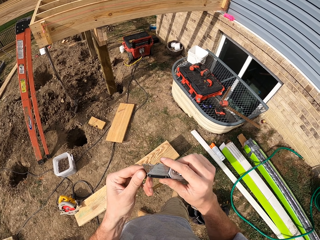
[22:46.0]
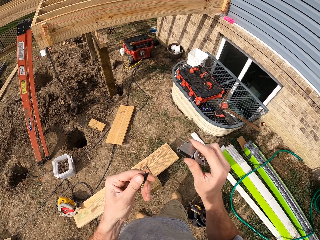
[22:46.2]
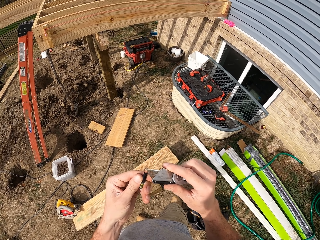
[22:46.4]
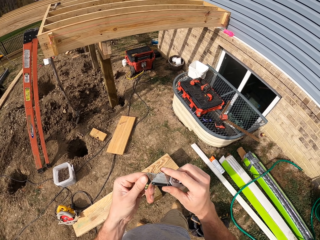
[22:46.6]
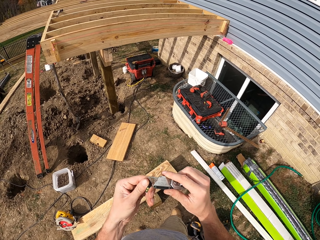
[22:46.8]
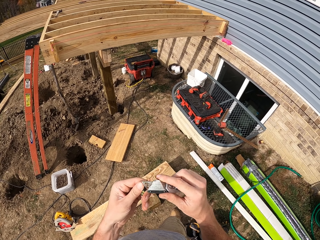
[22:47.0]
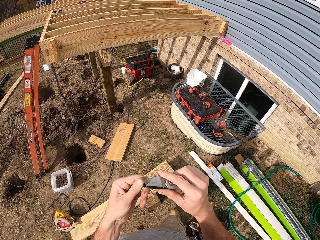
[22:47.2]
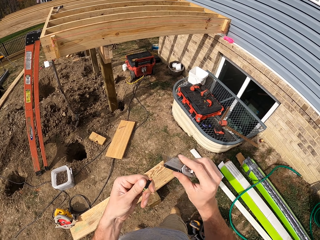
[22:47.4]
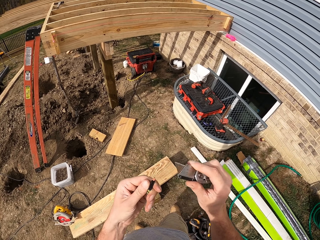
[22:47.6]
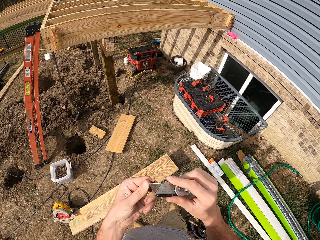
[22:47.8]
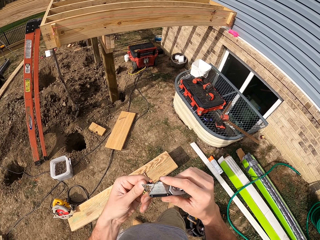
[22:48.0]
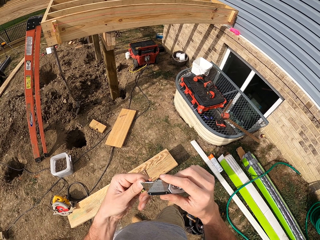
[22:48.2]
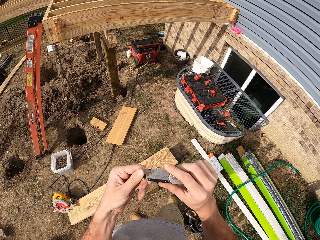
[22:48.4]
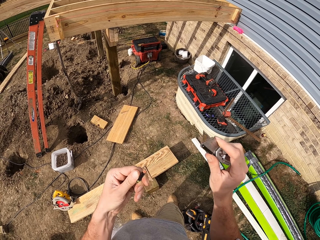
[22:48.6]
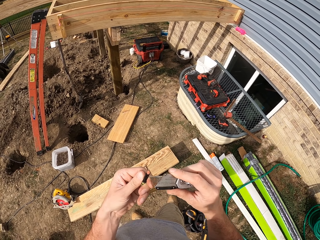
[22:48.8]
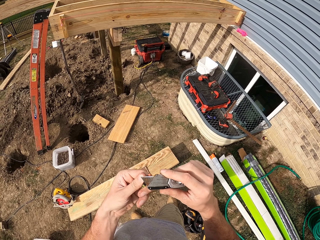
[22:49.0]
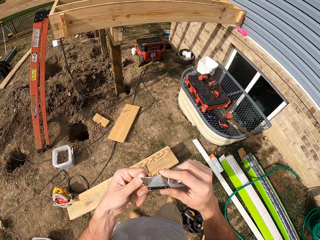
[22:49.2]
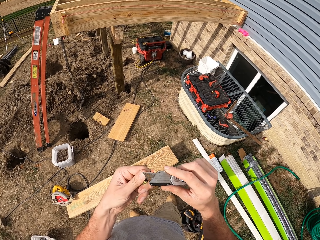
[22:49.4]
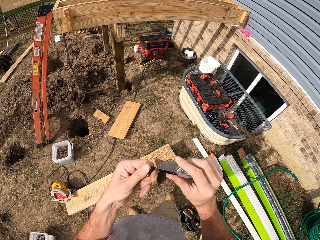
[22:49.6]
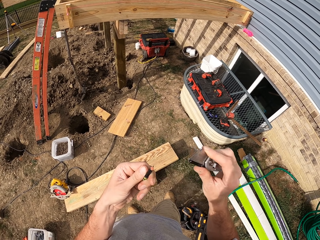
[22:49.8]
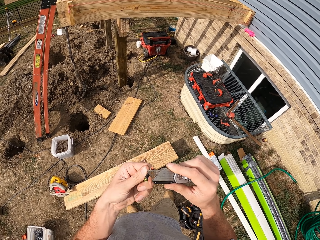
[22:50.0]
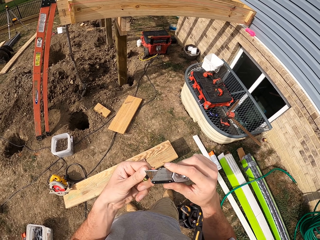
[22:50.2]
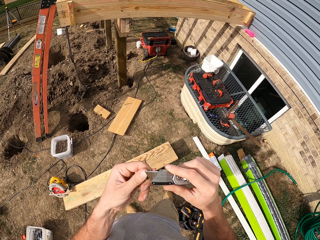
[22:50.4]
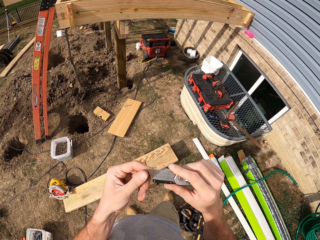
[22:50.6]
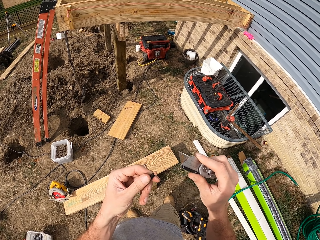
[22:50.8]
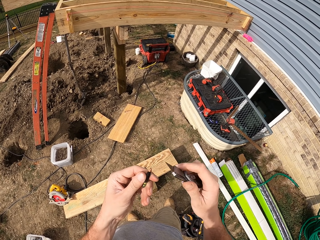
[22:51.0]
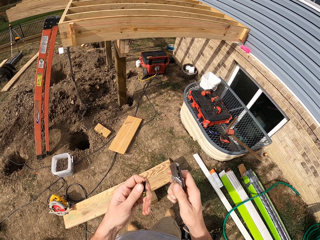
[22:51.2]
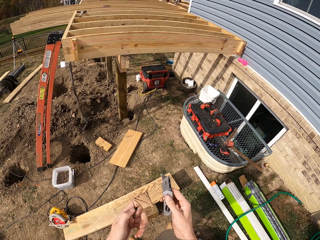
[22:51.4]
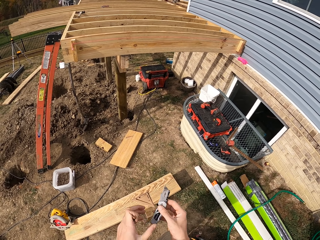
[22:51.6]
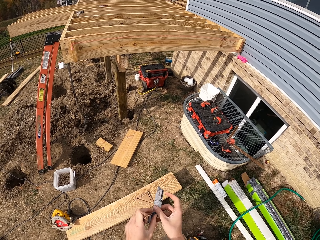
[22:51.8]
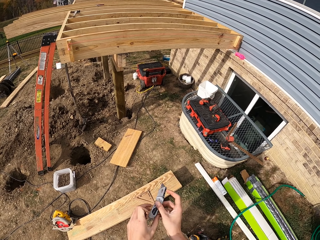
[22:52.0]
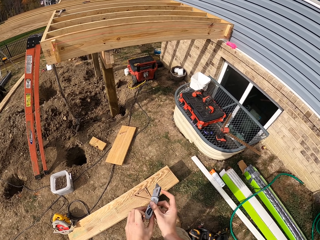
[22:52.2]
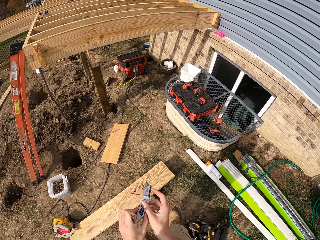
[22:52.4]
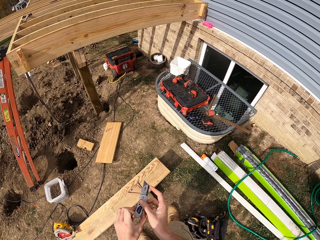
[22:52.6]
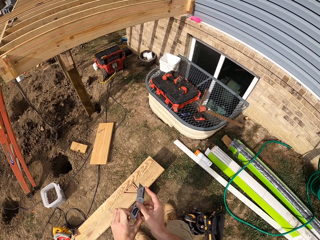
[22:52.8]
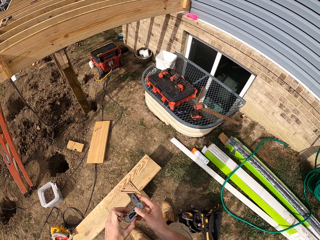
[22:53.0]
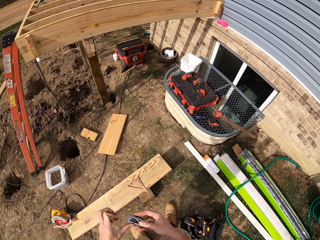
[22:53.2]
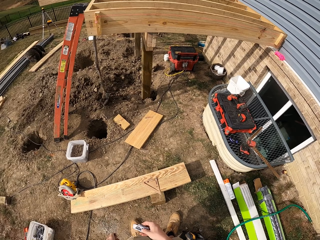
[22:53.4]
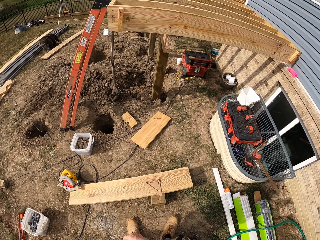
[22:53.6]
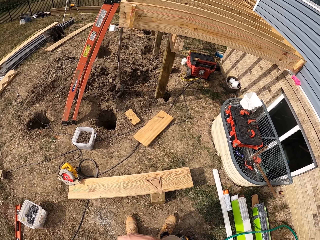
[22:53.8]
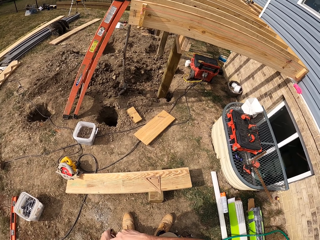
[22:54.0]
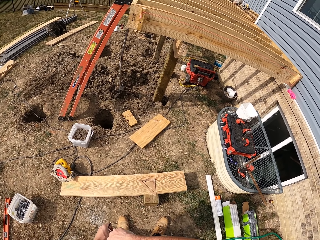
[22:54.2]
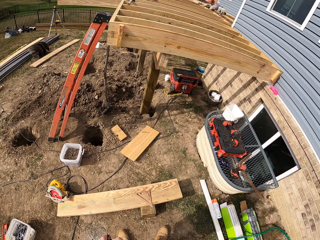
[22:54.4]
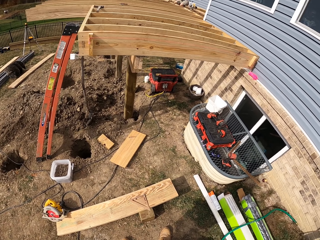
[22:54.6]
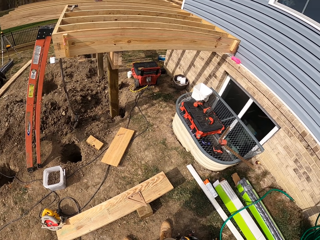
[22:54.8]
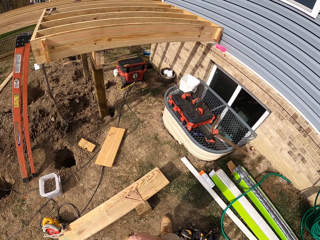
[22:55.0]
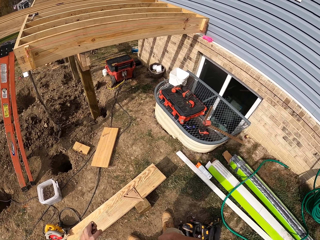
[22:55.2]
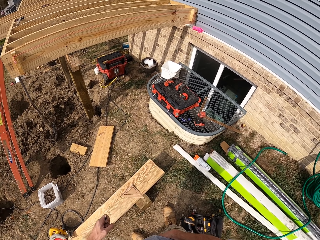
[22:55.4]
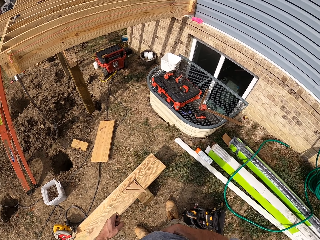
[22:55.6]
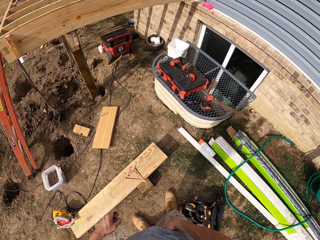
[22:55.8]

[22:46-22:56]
The camera wearer closes the pocket knife. He puts the pocket knife back into his pocket.

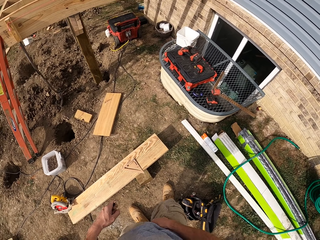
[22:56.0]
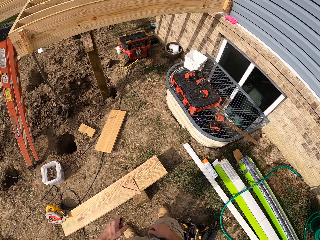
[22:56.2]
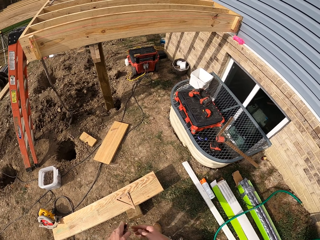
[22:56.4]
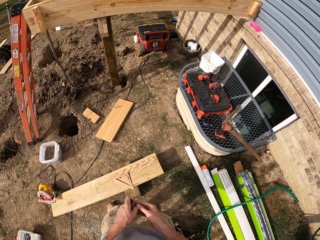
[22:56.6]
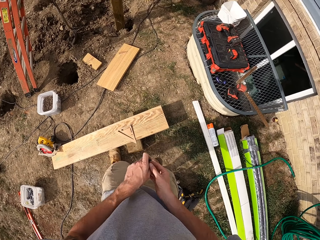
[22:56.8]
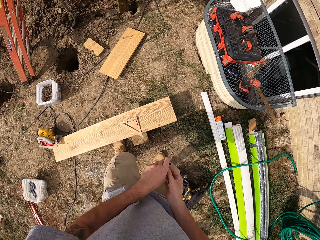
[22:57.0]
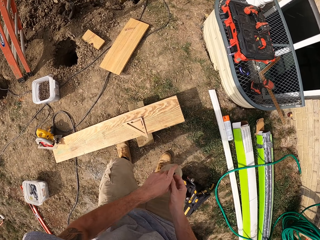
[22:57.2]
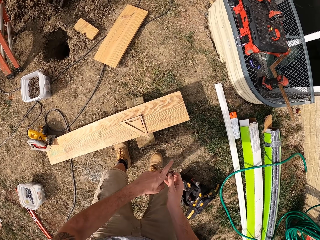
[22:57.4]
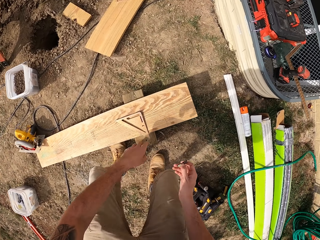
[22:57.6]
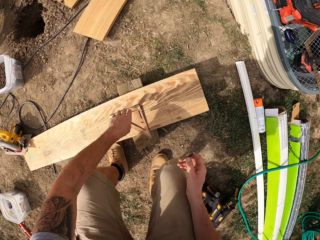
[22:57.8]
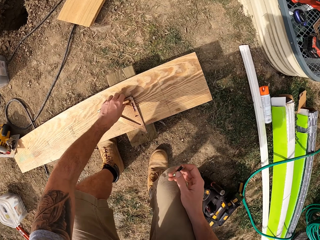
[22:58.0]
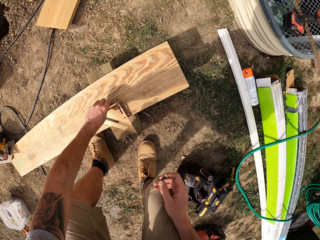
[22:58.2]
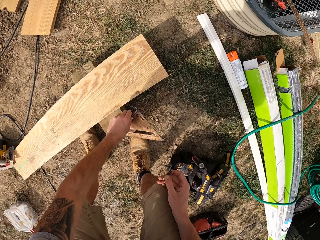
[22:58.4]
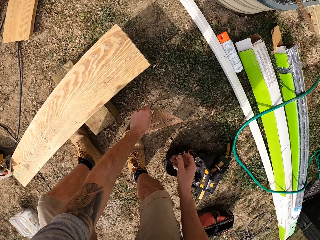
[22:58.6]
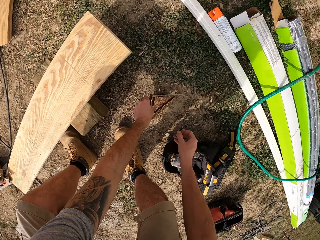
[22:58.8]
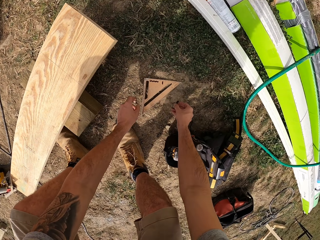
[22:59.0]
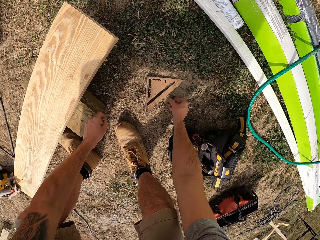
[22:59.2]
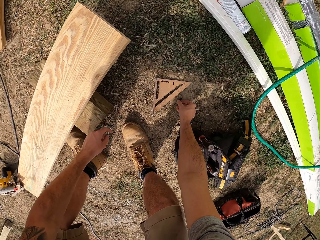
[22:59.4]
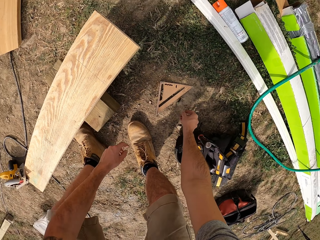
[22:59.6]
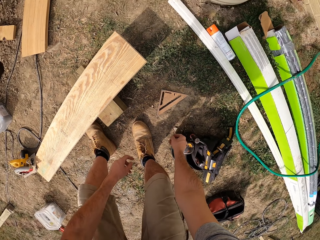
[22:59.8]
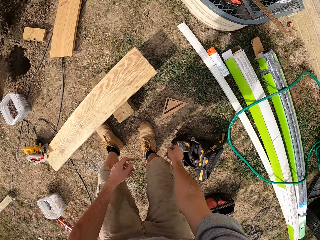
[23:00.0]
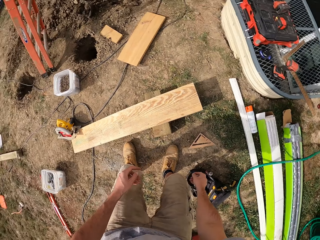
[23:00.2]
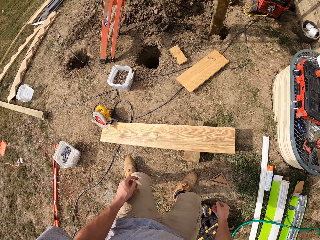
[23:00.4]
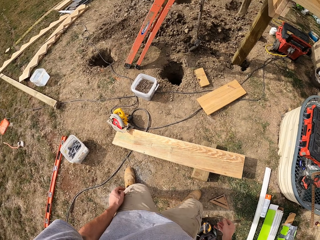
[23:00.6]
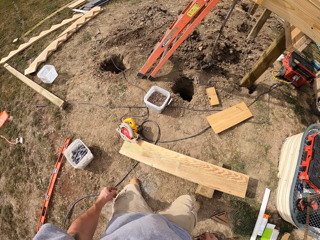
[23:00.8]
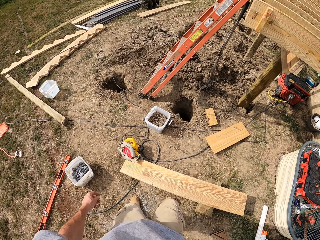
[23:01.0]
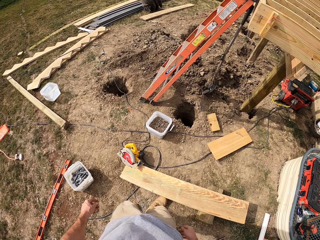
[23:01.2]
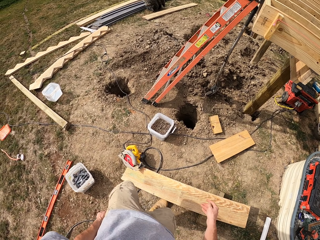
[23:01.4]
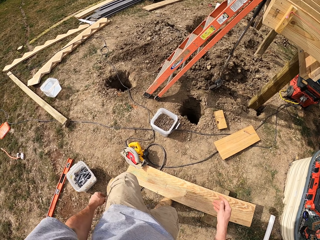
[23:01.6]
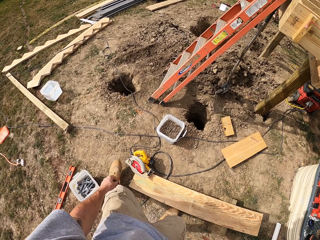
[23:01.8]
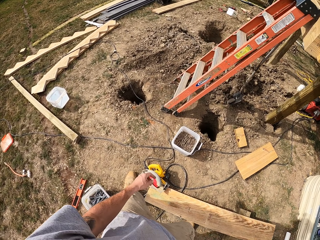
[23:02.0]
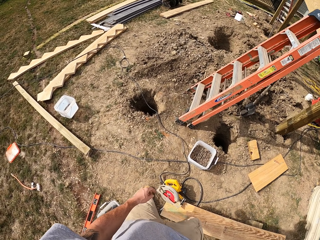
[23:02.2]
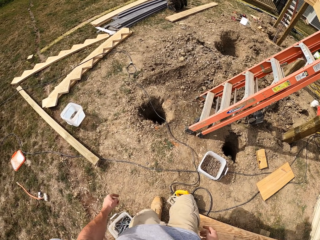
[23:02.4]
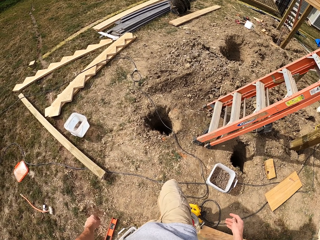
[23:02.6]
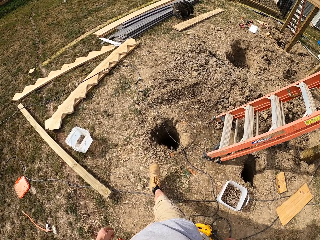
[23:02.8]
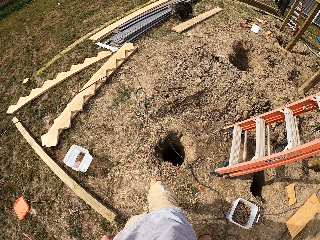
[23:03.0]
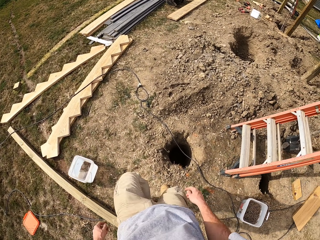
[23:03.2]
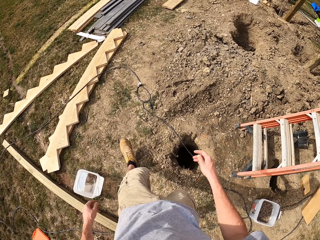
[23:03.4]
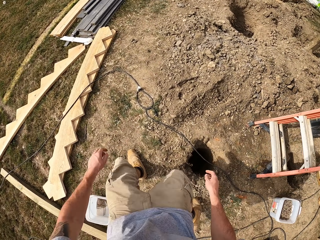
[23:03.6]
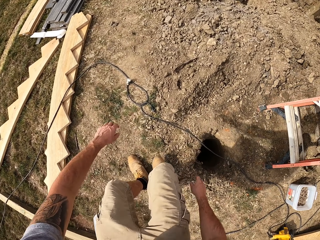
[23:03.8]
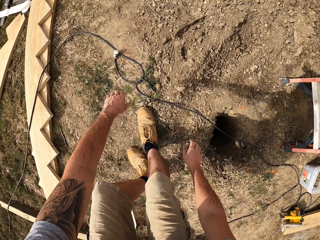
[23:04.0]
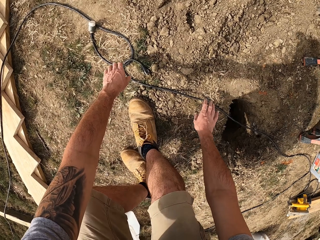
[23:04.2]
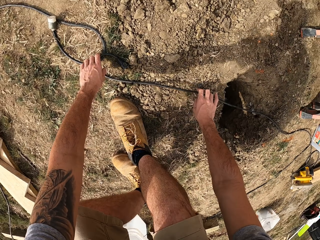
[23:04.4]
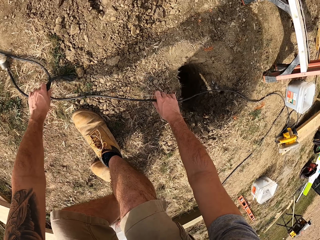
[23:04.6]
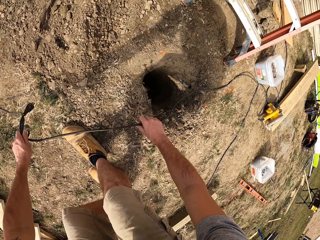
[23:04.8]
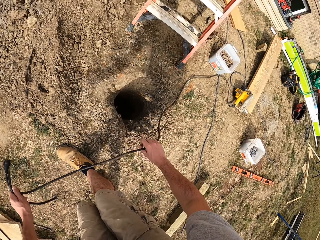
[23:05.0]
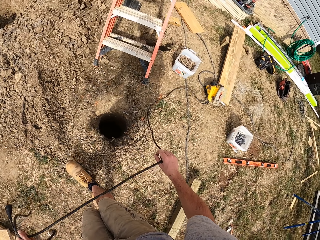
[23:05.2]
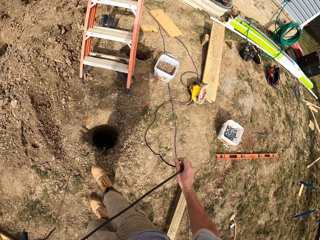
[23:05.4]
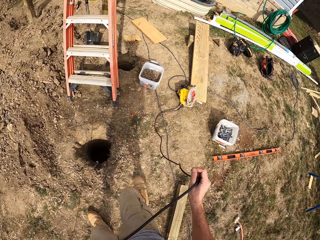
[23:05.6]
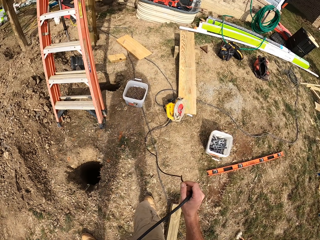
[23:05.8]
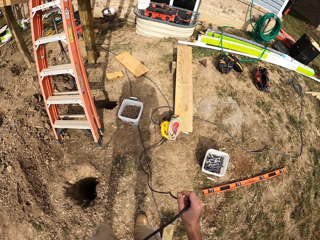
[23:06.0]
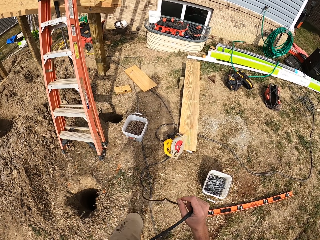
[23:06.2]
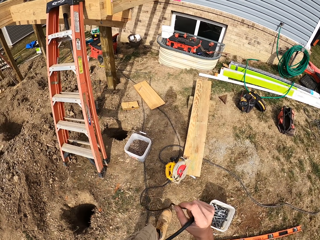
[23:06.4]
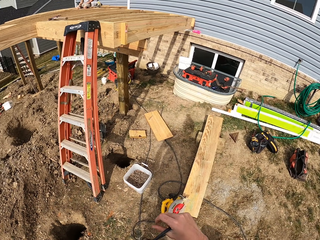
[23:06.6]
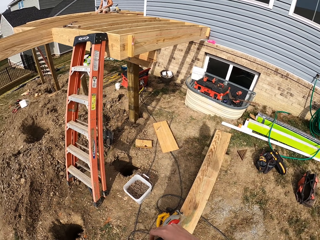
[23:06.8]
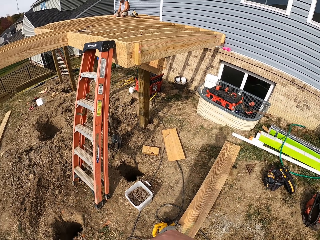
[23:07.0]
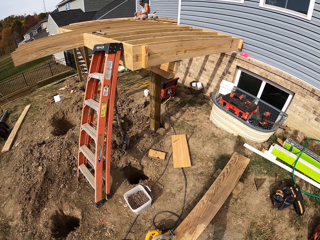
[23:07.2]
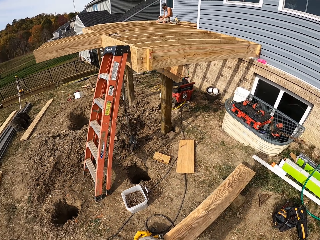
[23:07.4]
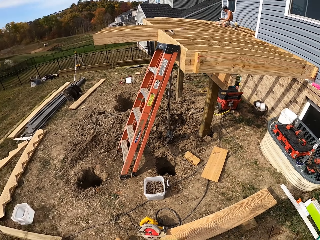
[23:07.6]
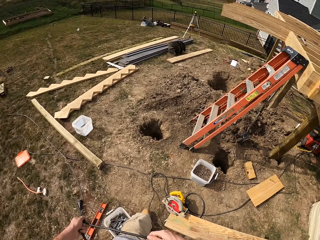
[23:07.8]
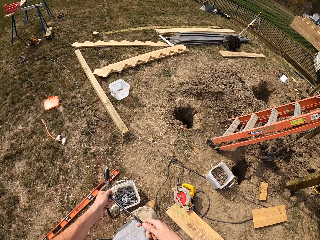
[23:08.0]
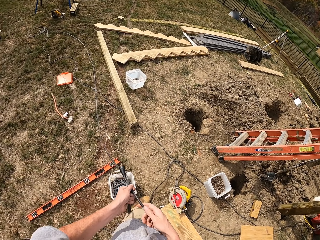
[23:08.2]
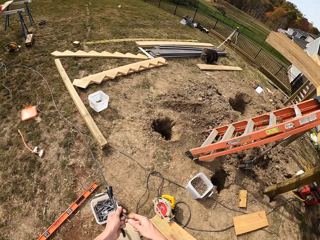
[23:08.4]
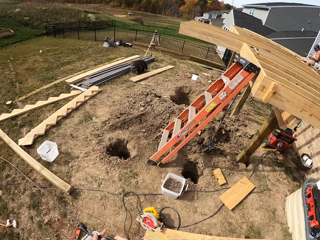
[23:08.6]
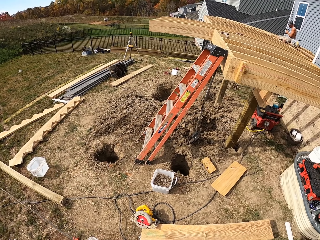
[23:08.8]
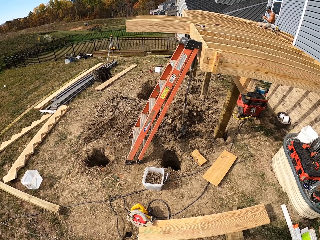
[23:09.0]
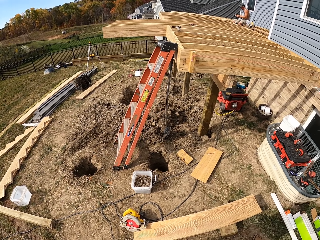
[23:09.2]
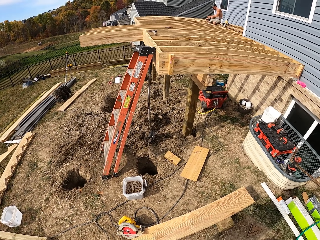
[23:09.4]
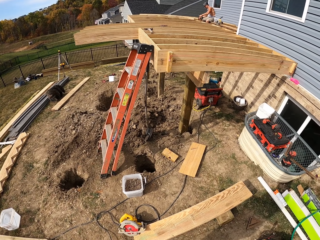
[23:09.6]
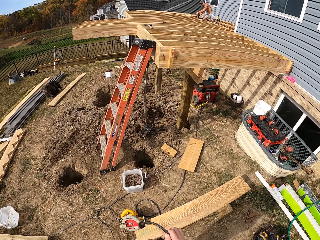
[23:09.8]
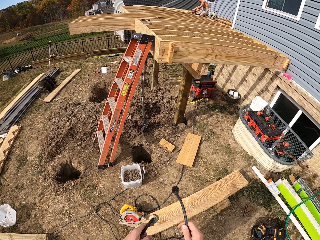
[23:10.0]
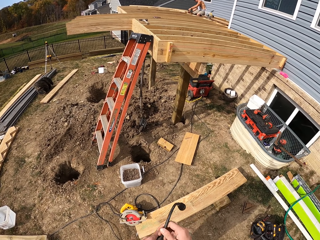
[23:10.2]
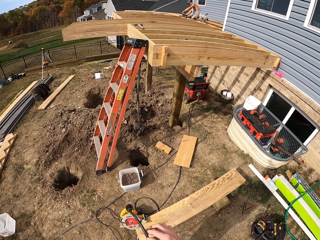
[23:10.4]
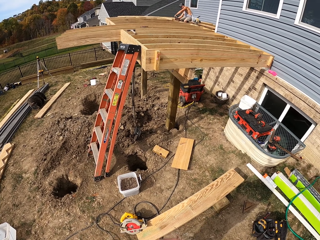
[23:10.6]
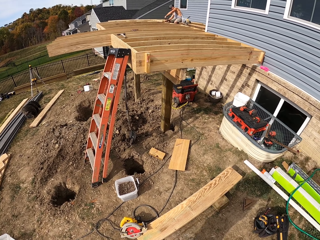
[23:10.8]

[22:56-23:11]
The camera wearer transfers the pencil to the right hand. They remove the triangular speed square on top of the wood, place the triangular speed square on the ground, and put the pencil on the ground. They walk around. They pick a cable from the ground. They pull the cable. They pull the cable again.
